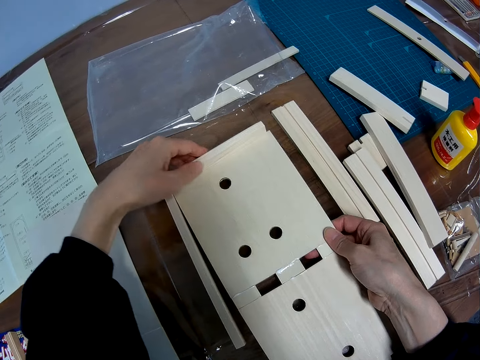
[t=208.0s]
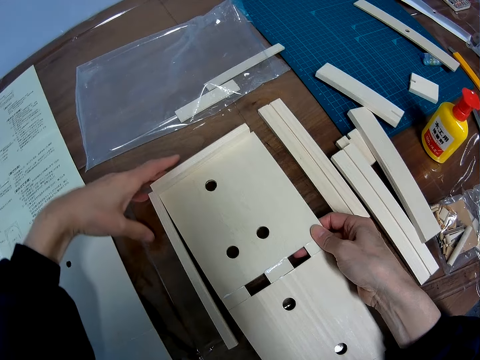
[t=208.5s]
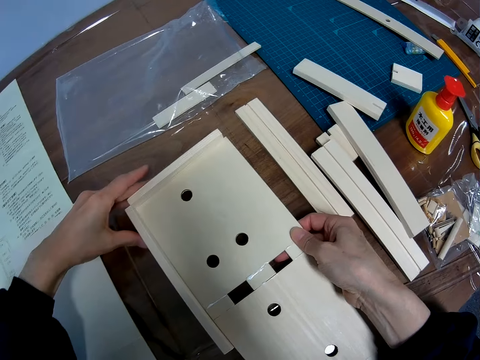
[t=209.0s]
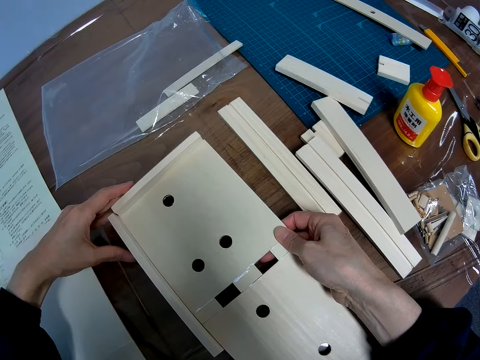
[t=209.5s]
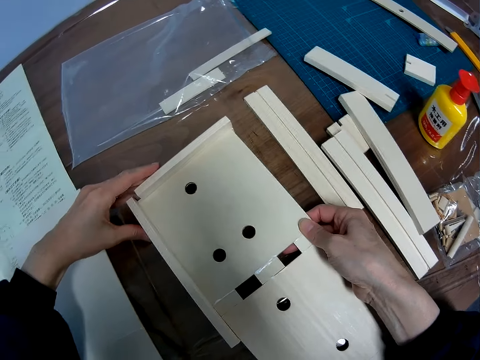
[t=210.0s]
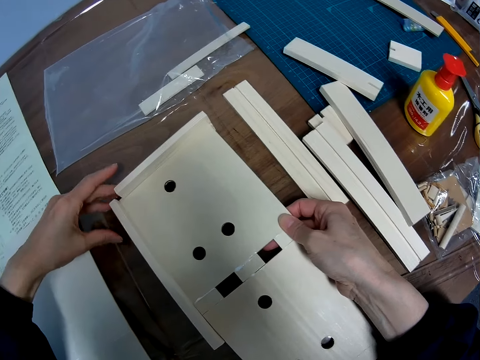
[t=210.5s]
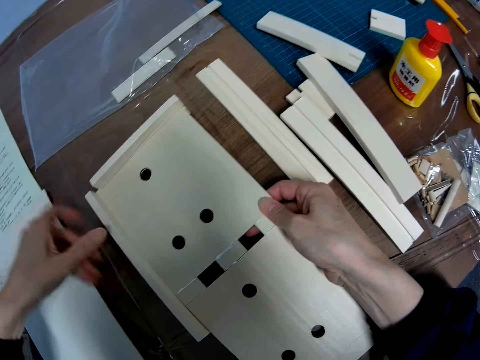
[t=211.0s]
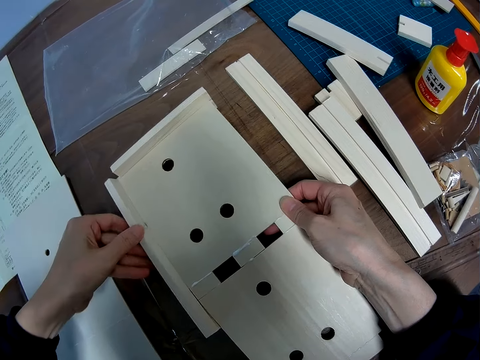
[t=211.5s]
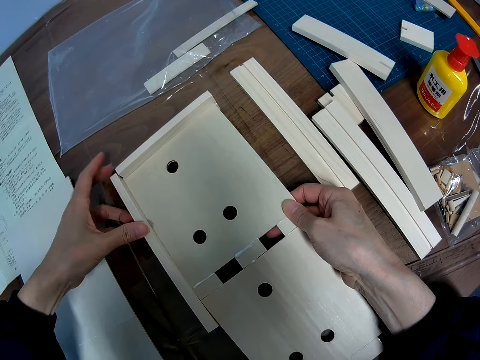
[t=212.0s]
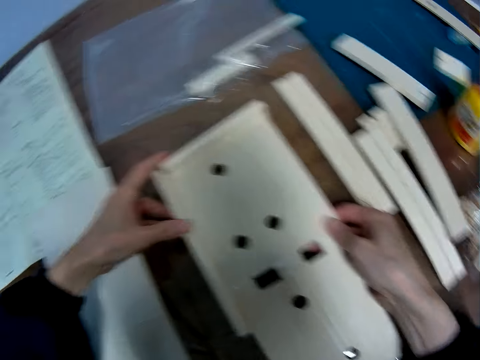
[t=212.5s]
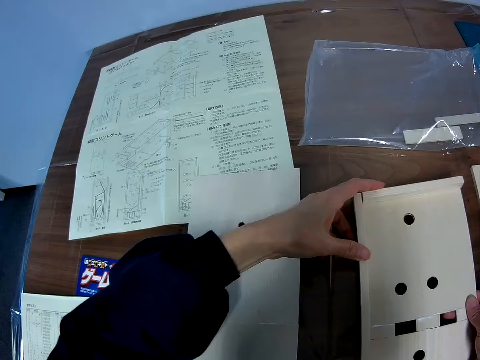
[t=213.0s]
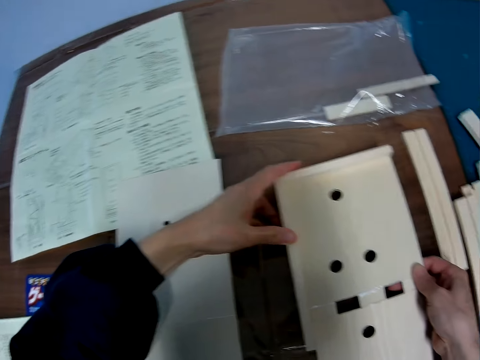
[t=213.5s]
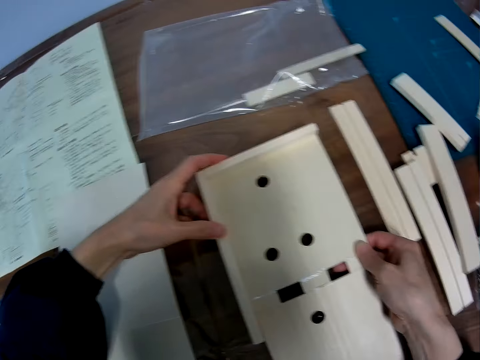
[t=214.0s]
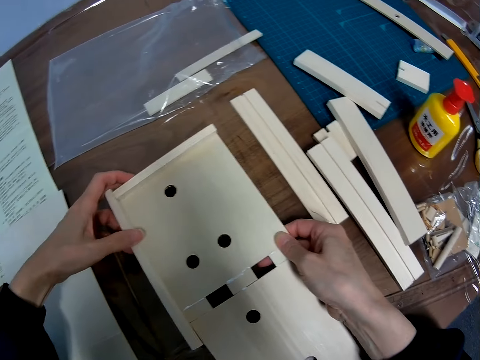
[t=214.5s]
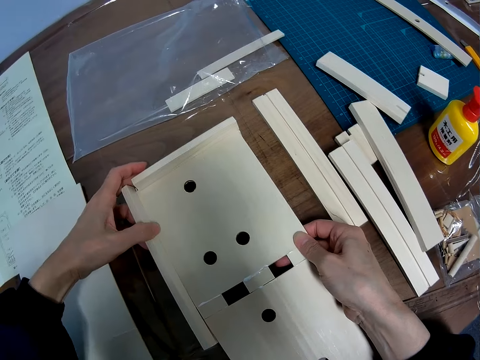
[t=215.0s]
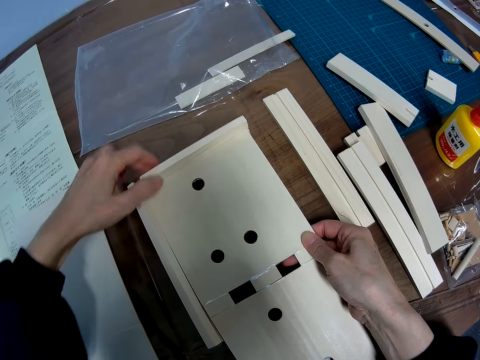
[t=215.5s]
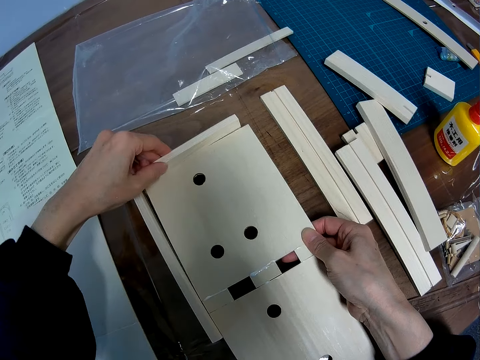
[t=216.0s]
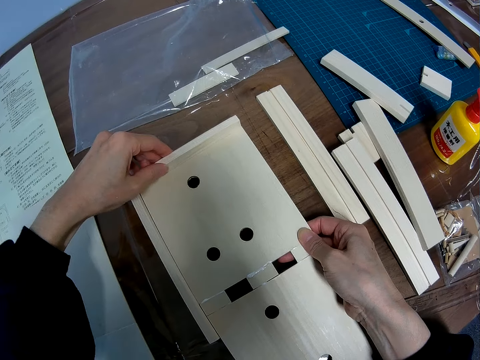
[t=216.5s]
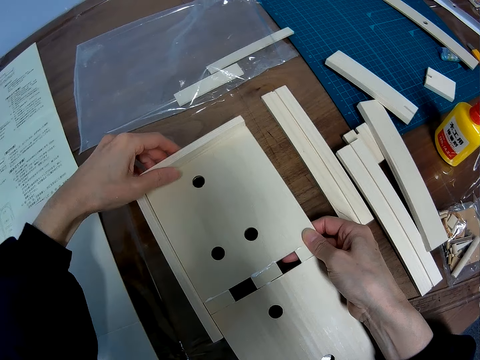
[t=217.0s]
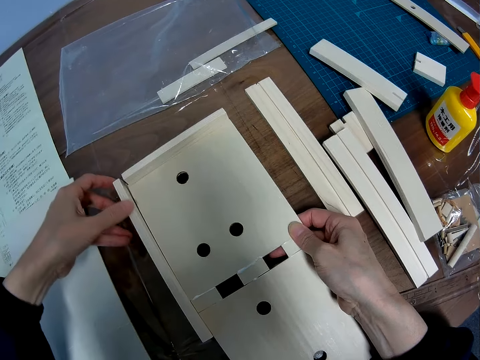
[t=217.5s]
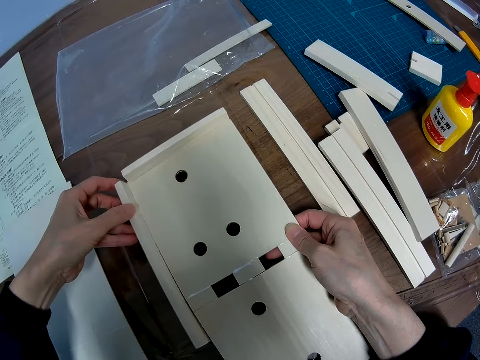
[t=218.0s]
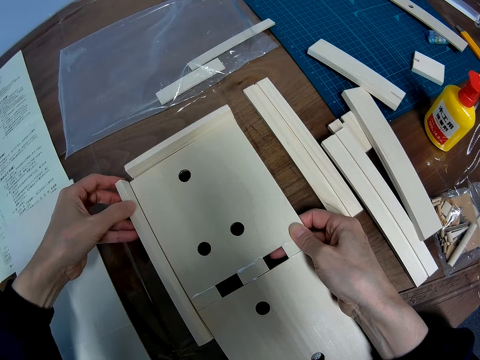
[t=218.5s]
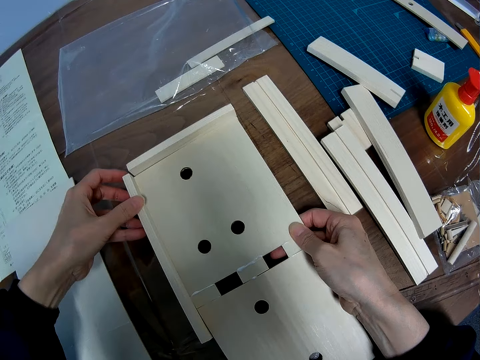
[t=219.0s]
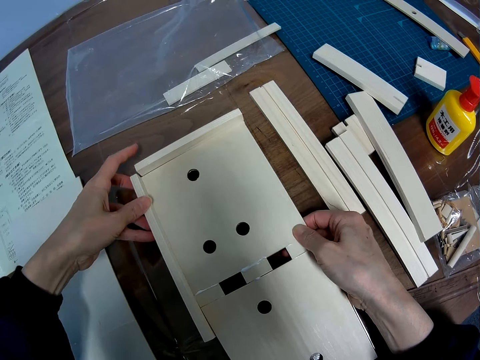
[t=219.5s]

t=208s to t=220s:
The camera wearer looks at the blueprint again. They set the small board woods on the big one and look at the model.

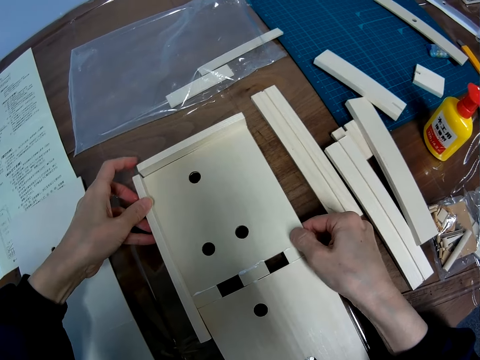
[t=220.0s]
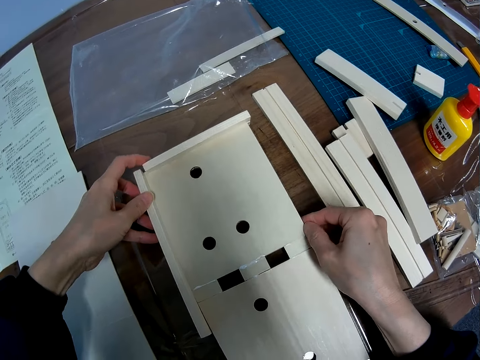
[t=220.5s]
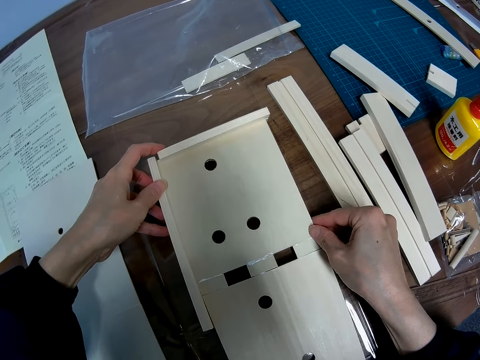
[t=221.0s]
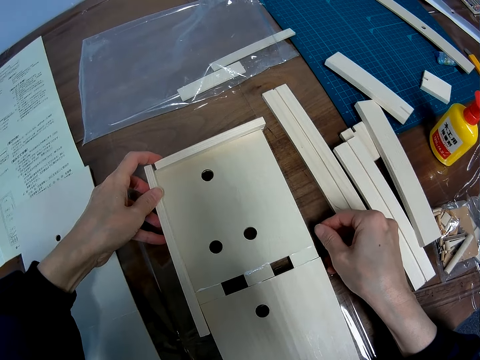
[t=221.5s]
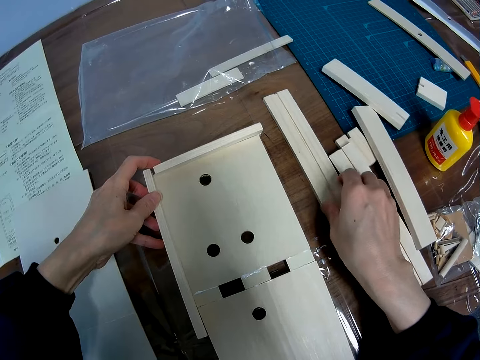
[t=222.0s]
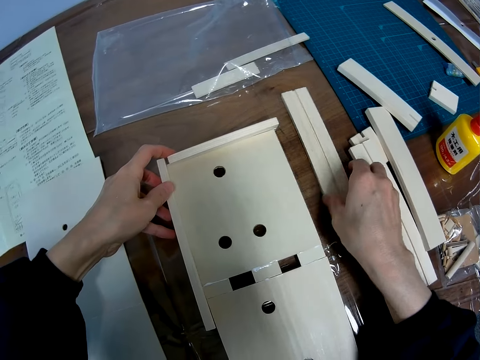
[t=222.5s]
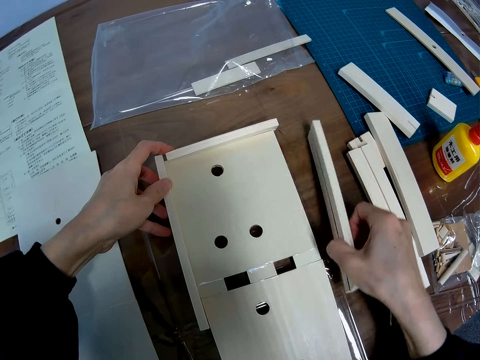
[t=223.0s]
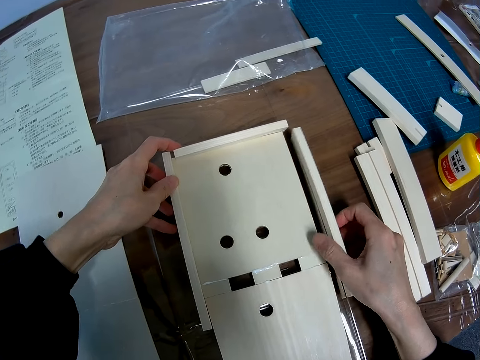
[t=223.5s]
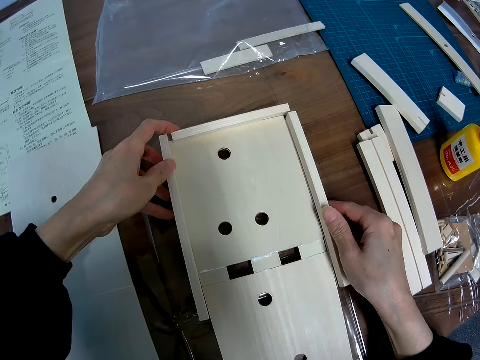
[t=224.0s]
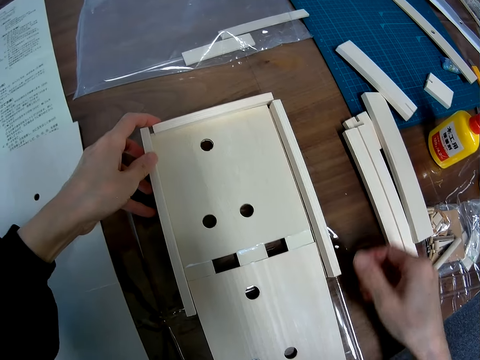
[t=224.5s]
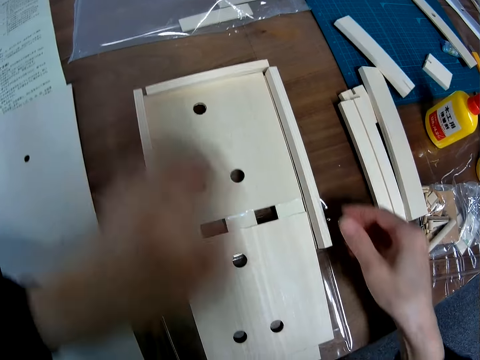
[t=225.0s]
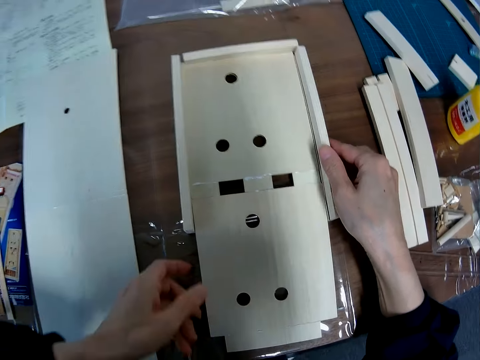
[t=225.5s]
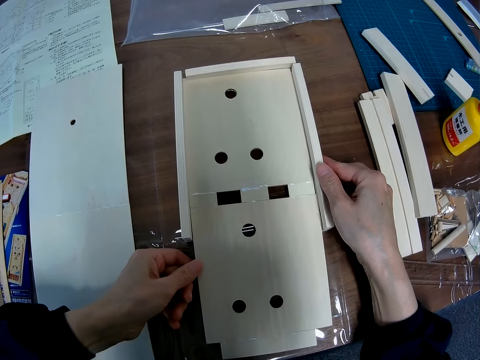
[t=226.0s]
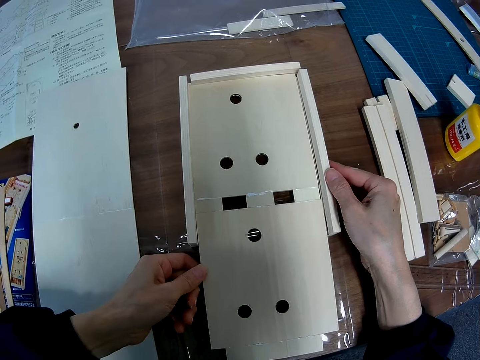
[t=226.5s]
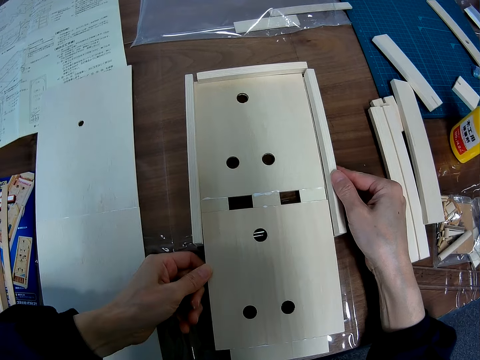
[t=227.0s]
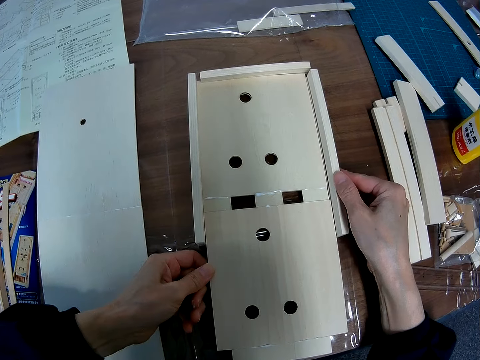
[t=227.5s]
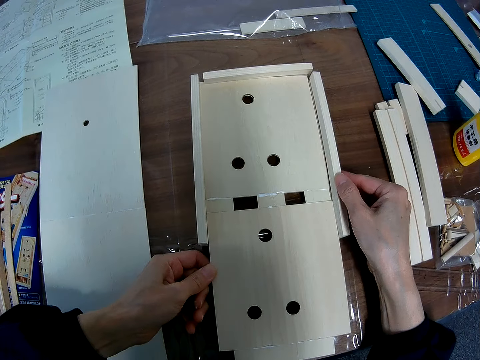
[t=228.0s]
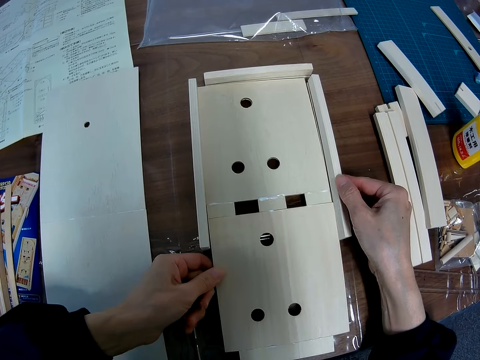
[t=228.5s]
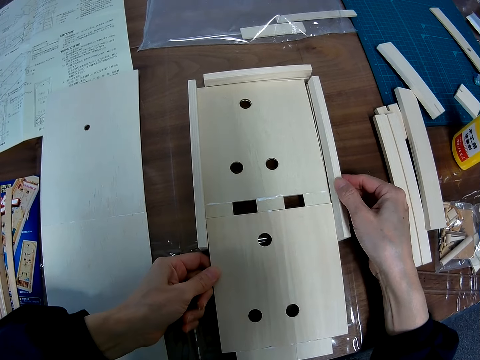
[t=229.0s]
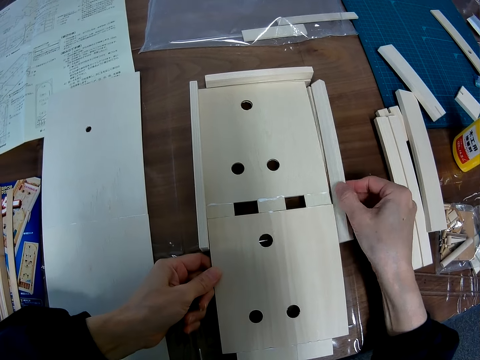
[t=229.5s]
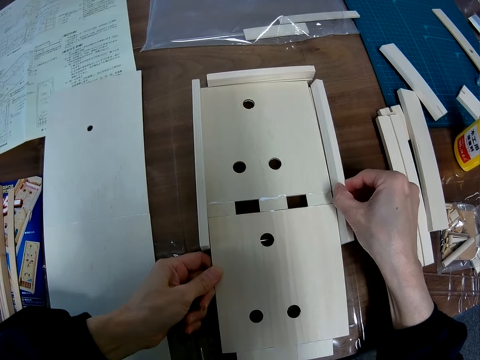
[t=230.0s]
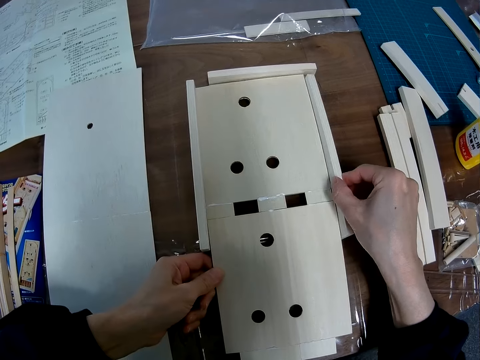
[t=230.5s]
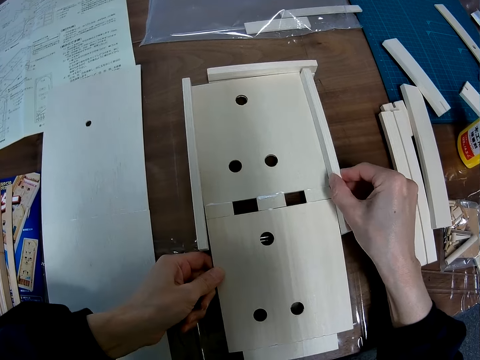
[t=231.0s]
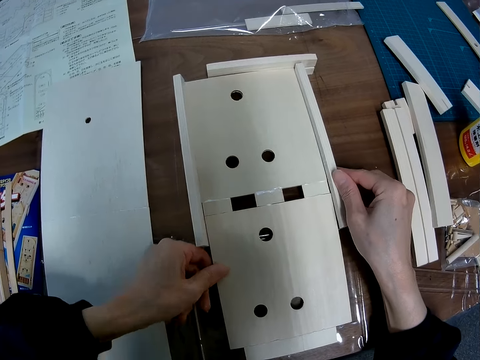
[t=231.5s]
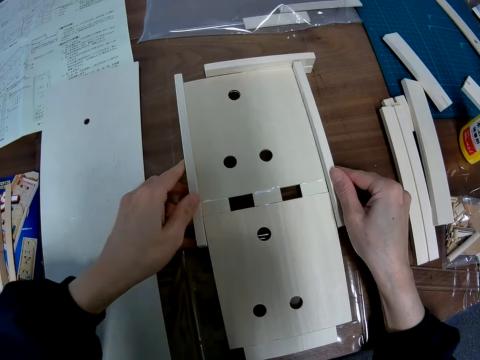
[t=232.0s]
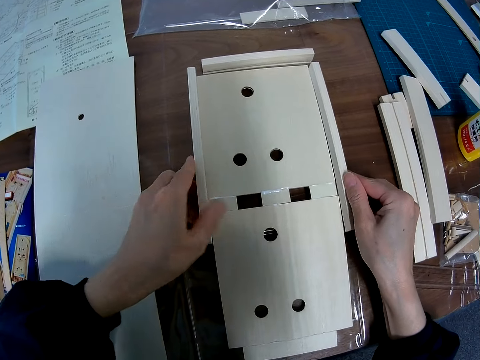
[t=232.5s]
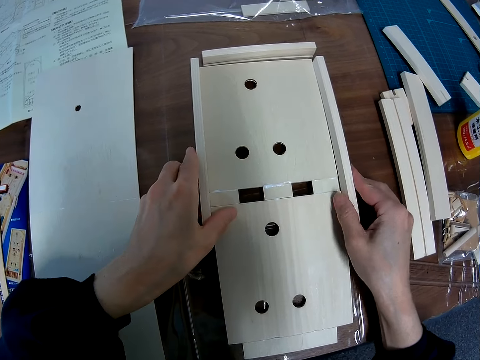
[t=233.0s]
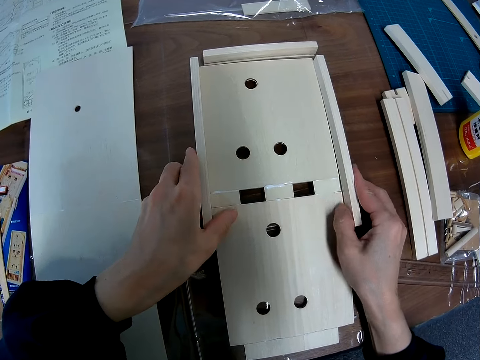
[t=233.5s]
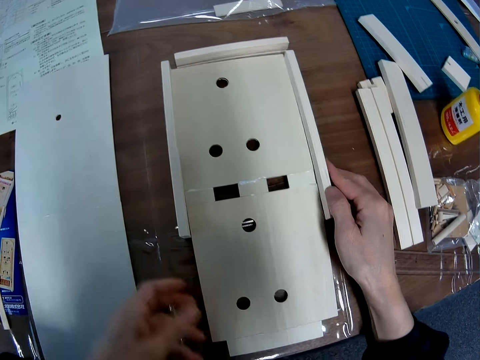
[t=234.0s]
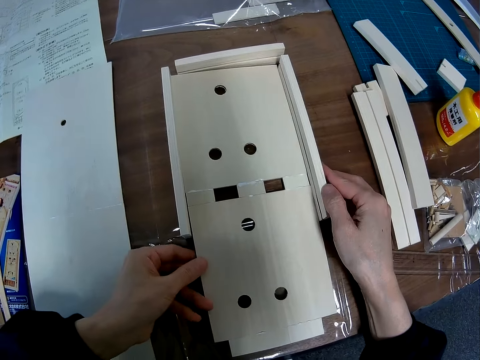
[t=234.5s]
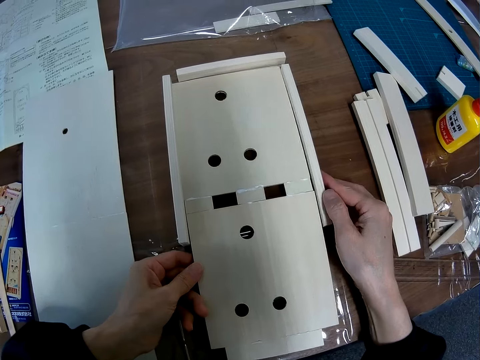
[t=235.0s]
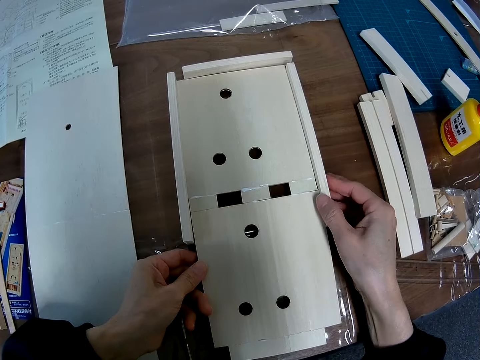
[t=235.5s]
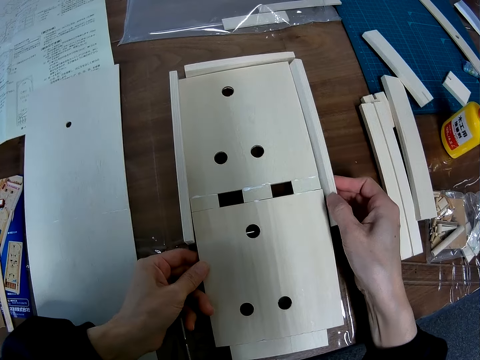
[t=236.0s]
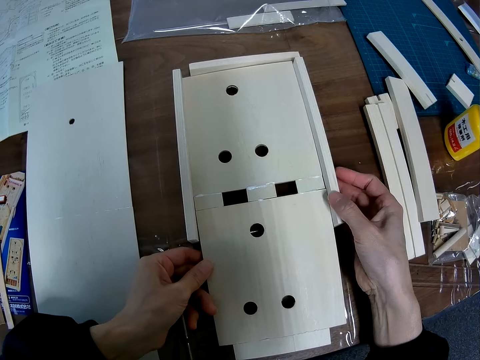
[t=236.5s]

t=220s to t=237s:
The camera wearer assembles the model pieces. They pick a third small board wood from the table. They put the third small board wood together with the big one. They move the hands. They assemble the model pieces.
